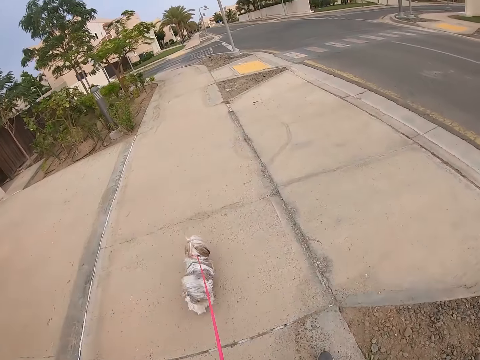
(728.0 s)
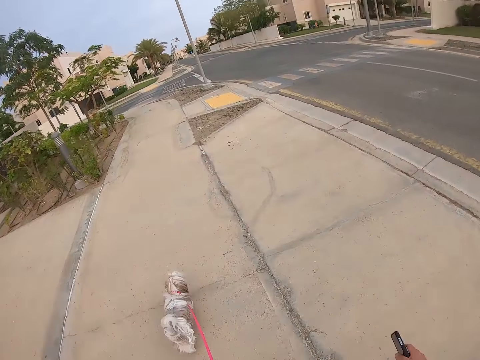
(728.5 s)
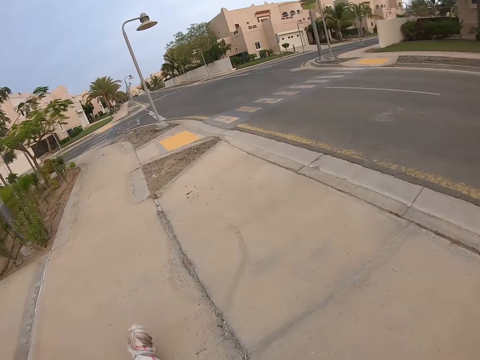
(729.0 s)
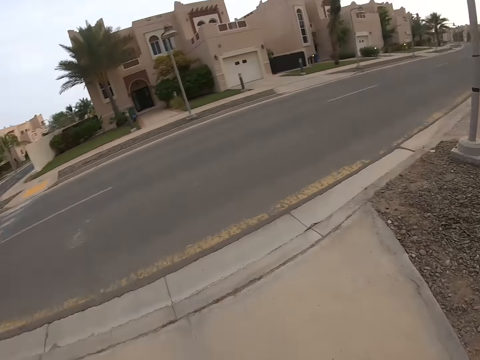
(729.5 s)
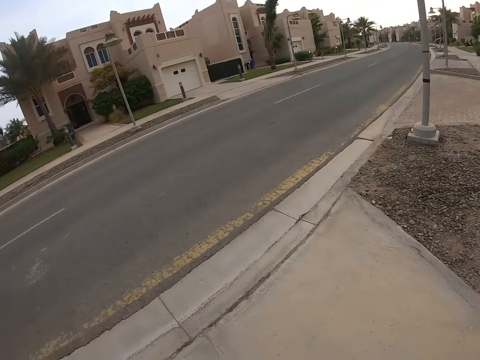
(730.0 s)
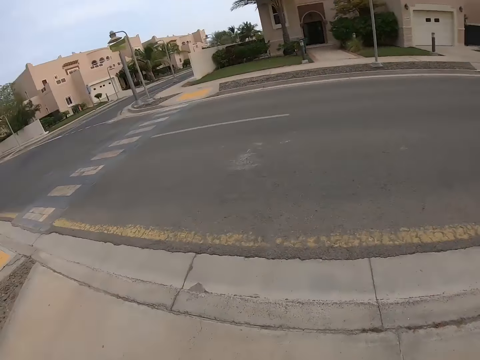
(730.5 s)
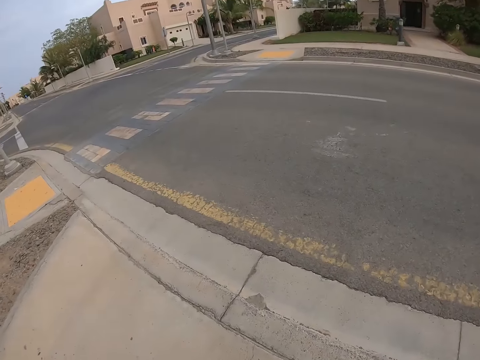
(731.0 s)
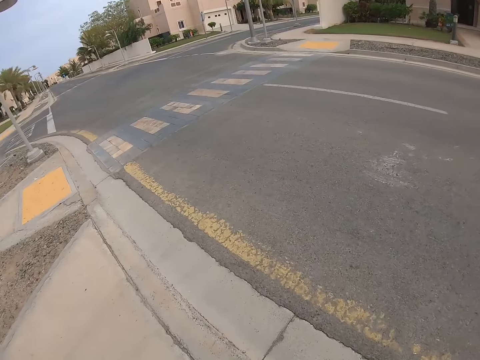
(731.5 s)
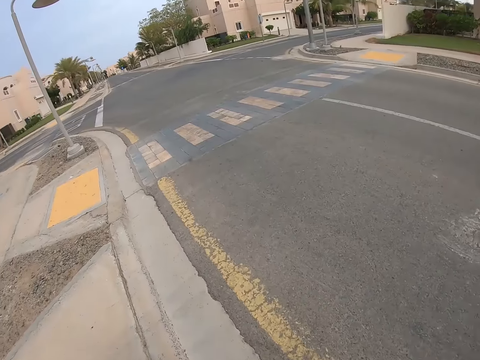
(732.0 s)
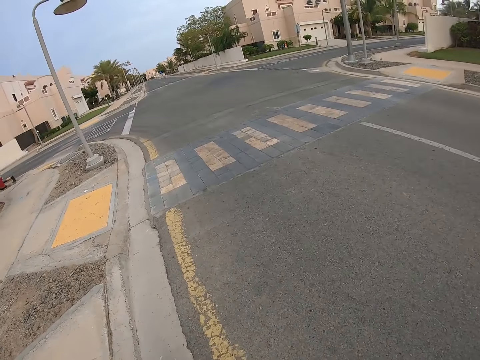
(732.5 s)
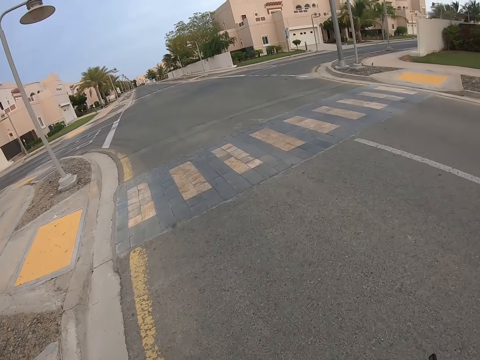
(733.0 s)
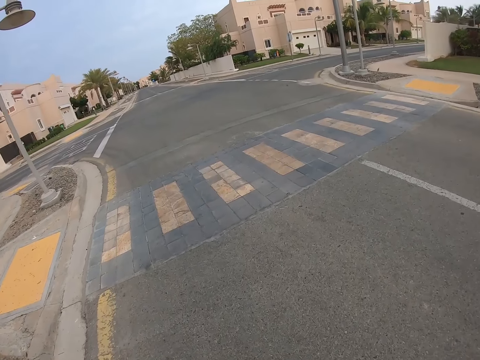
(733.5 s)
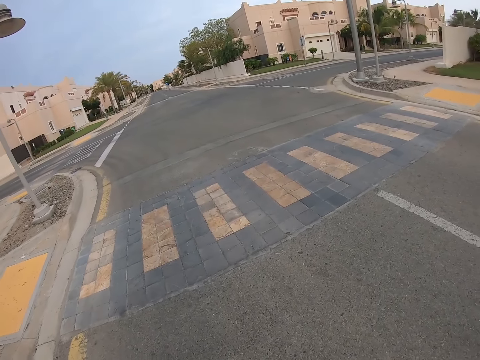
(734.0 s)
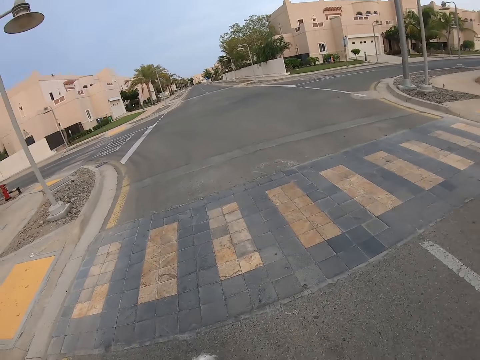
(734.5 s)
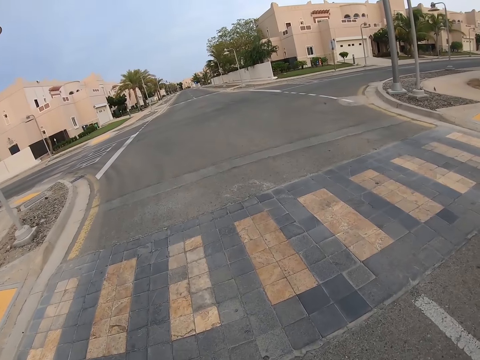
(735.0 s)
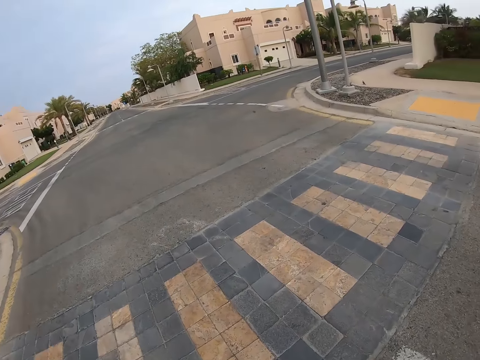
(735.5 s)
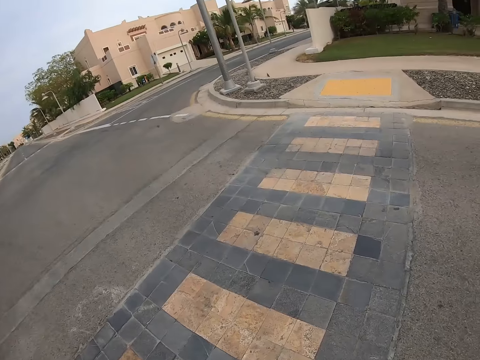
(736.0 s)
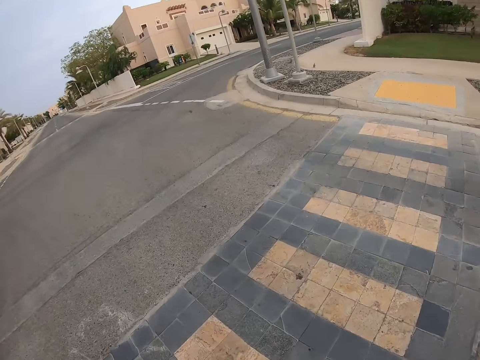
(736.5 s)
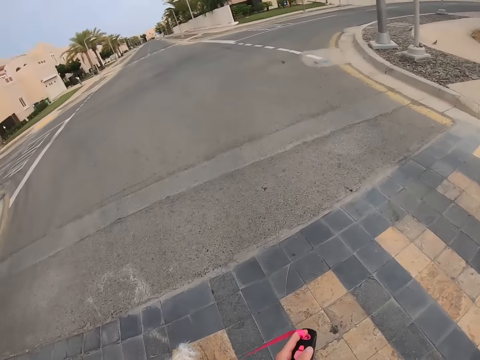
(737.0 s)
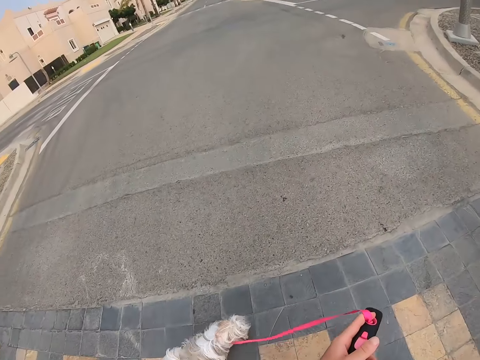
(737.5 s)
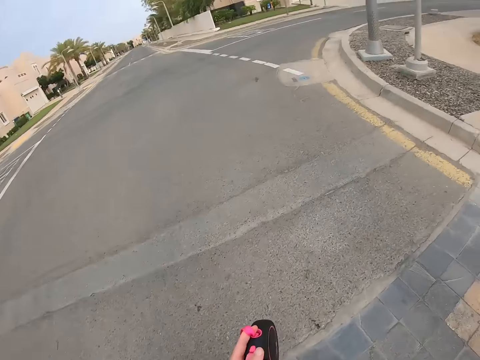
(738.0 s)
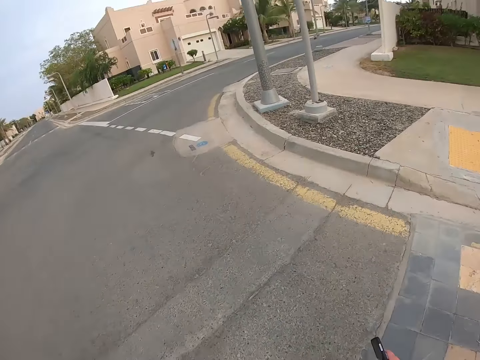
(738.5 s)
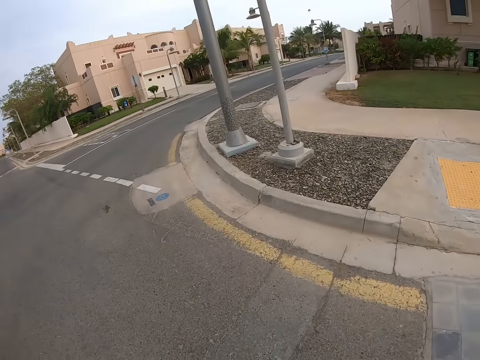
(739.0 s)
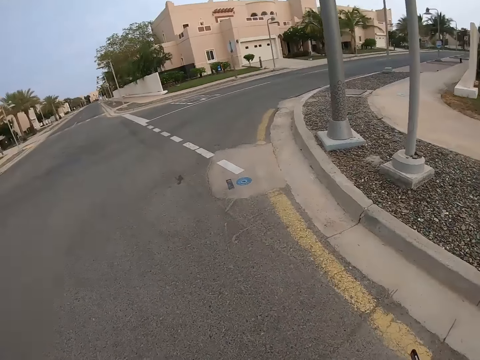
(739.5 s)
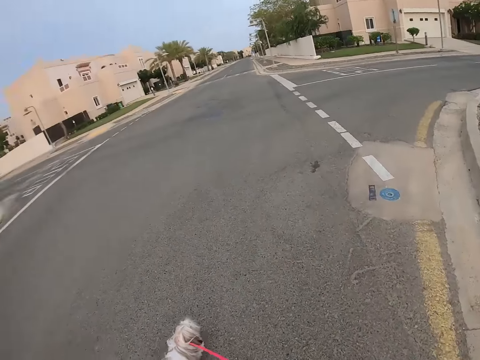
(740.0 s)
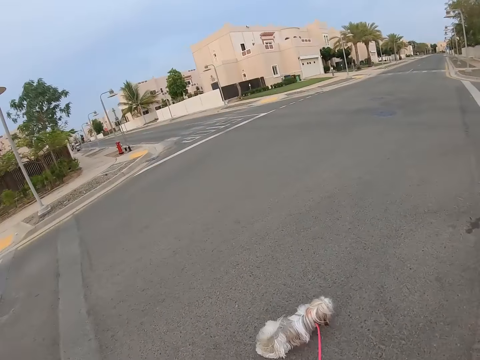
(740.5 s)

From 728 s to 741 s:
The camera wearer looks around. They cross the road. They walk in the road with the pet dog.

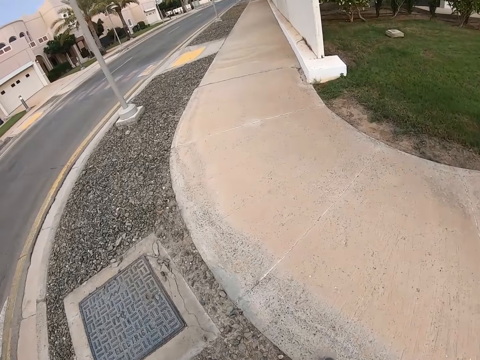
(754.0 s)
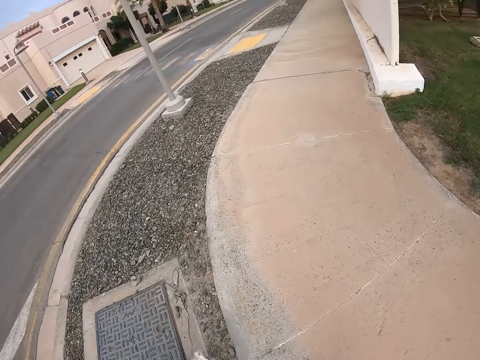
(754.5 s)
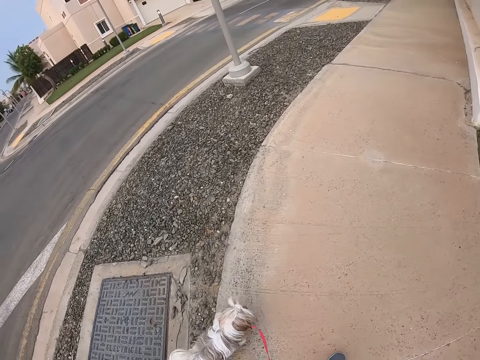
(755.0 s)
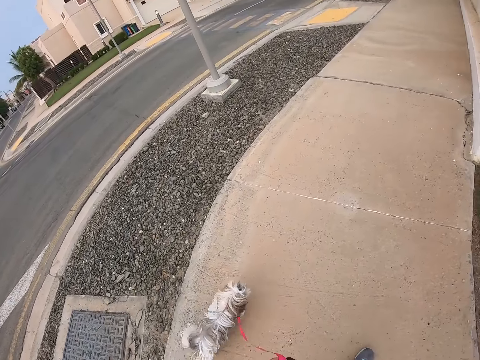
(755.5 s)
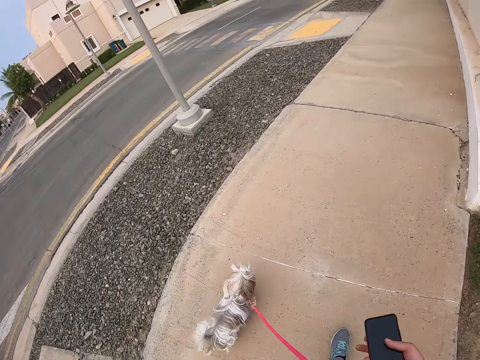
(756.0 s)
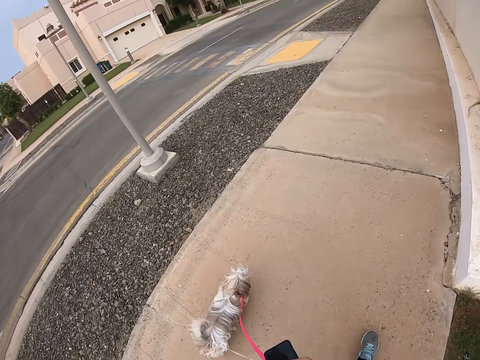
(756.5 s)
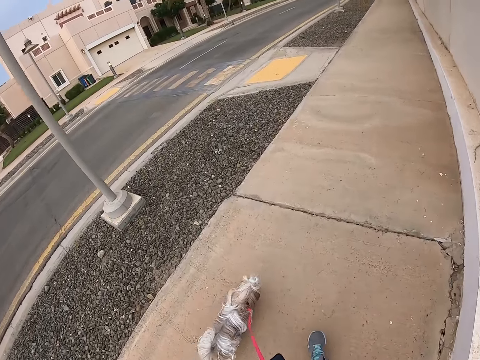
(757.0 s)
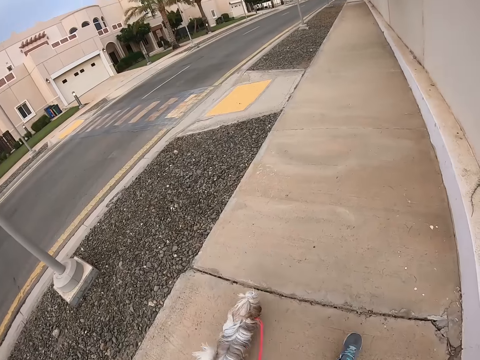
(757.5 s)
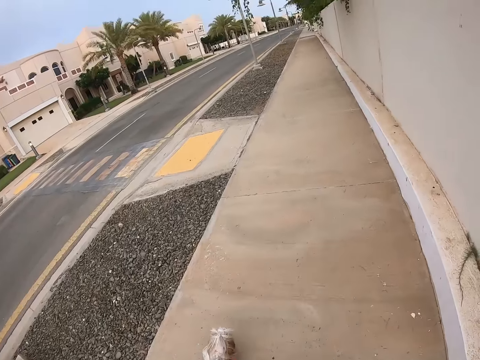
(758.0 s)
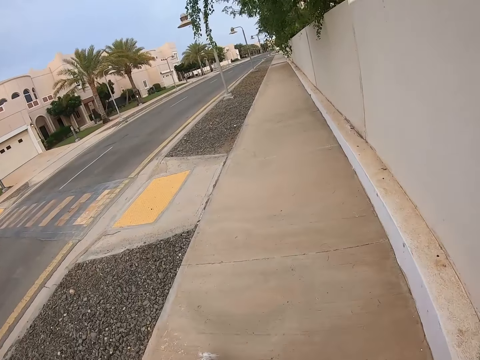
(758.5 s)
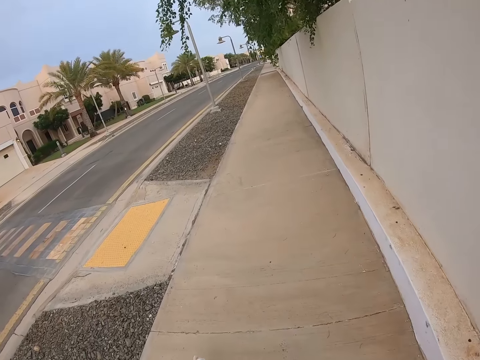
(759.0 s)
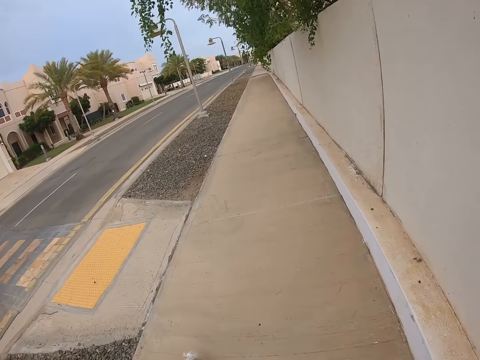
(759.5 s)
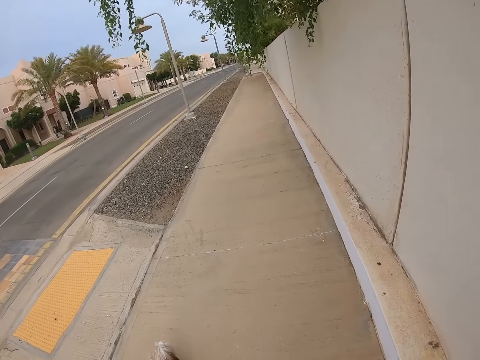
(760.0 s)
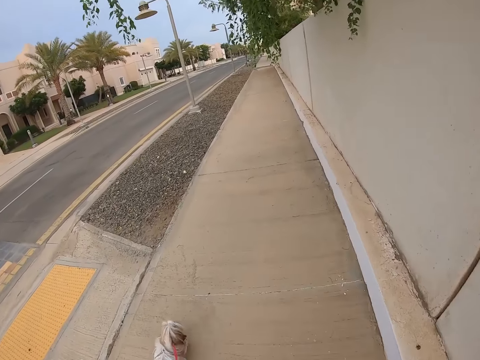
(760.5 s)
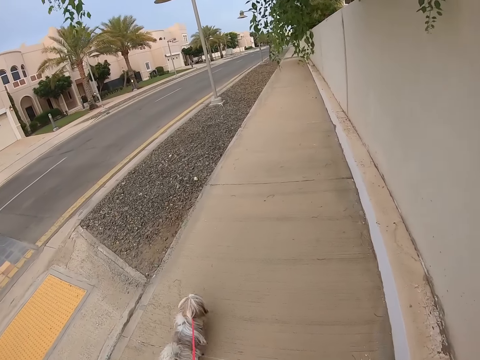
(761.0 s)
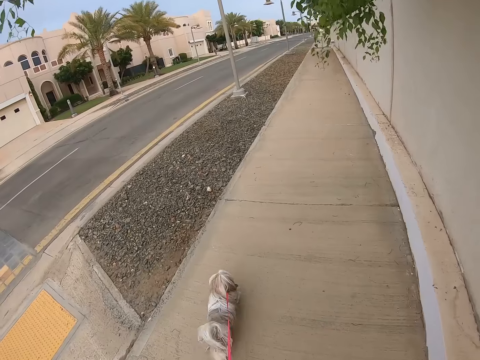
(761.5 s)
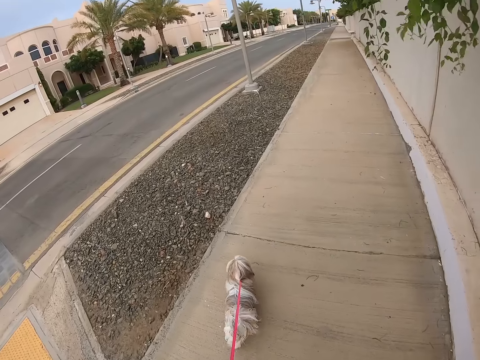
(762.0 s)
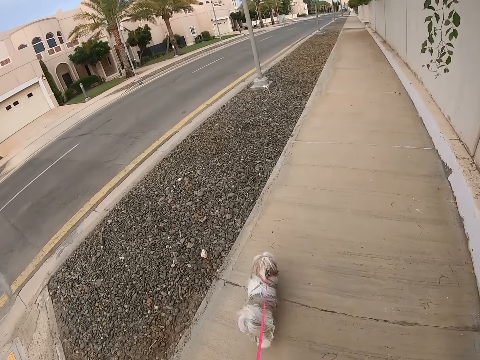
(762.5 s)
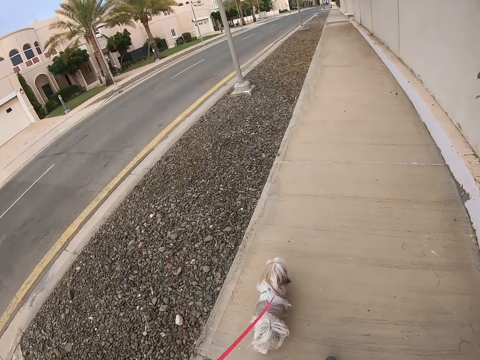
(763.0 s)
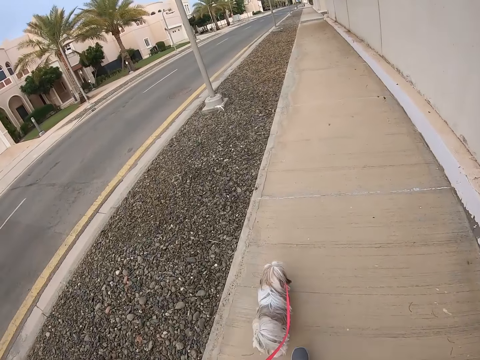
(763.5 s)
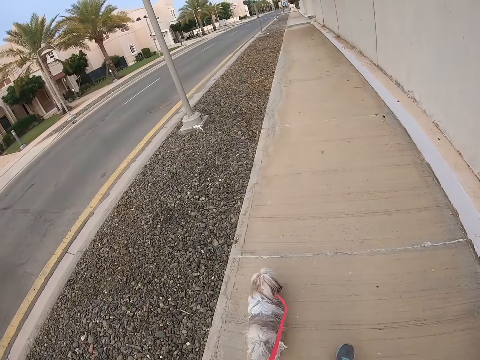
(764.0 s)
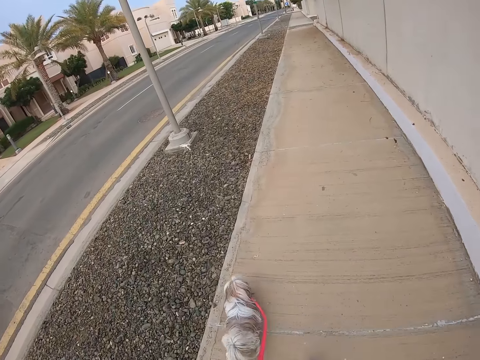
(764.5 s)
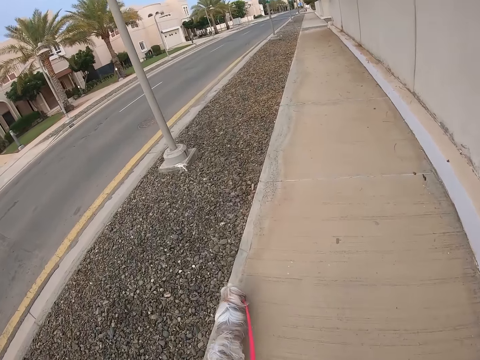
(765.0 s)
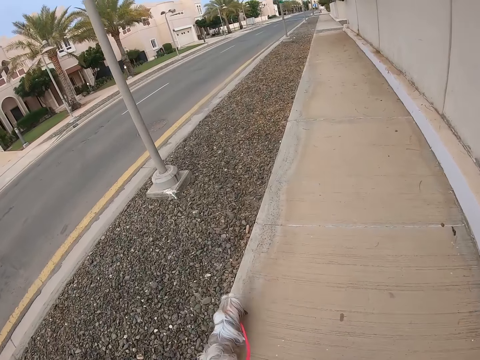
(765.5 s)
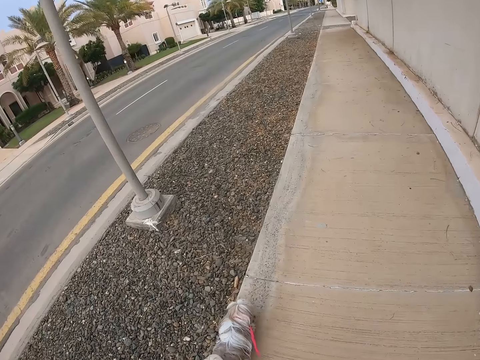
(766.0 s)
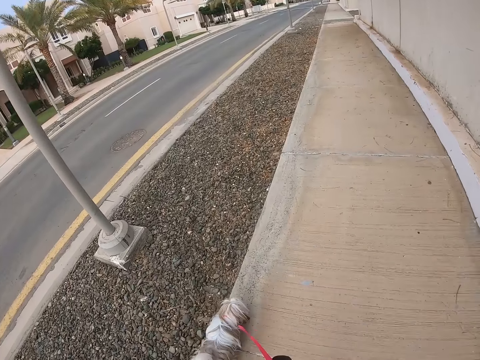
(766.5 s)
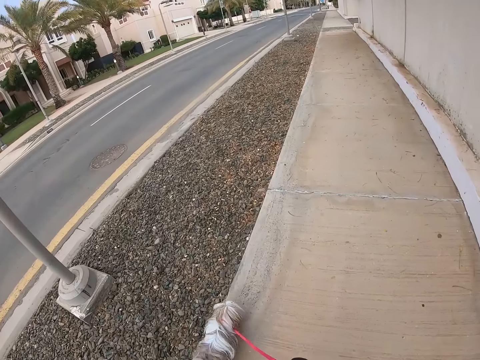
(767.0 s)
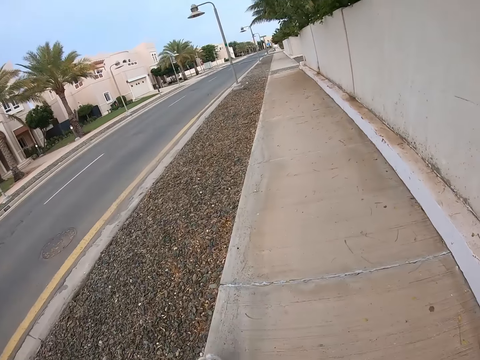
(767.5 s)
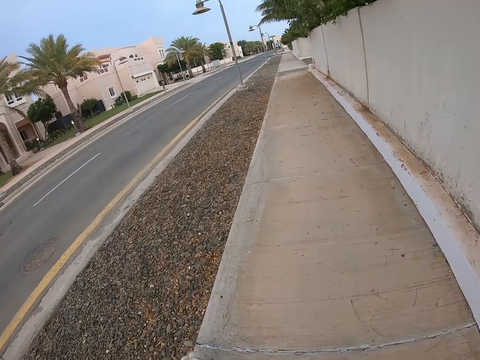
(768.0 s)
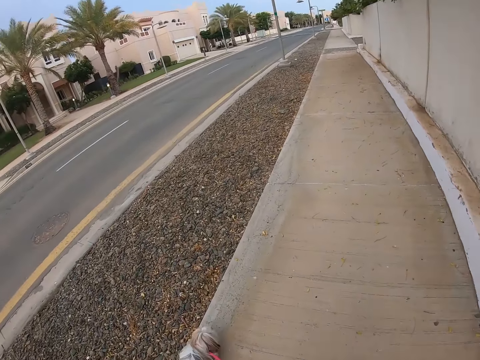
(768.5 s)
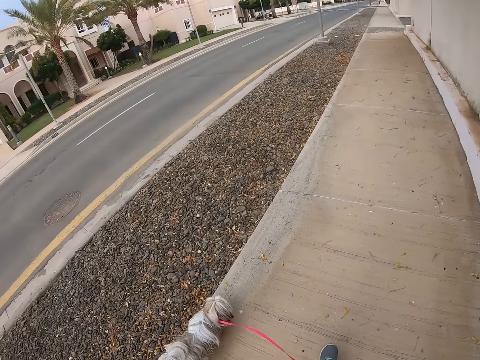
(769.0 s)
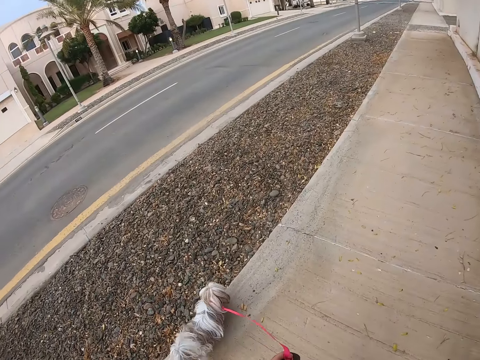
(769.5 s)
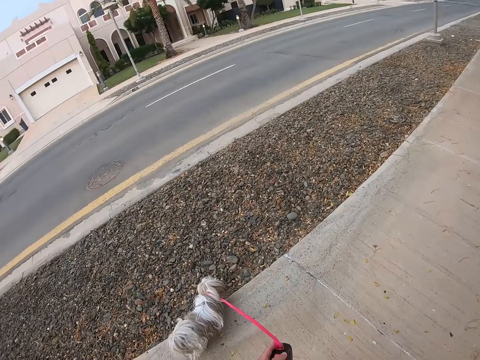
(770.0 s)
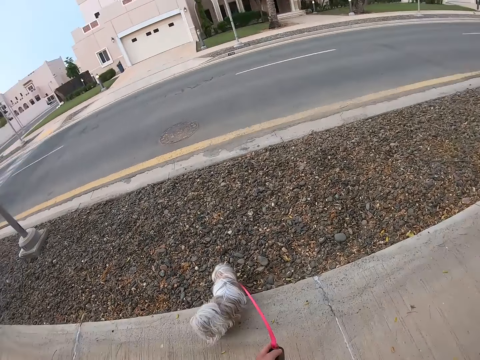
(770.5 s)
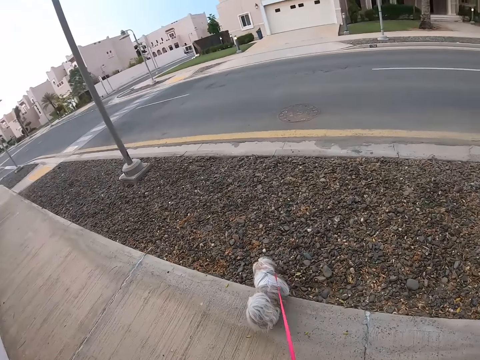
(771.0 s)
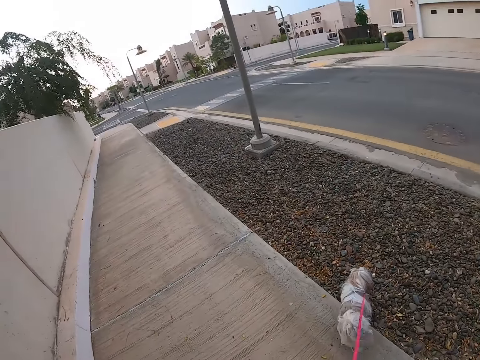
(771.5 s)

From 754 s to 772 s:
The camera wearer walks the dog.
